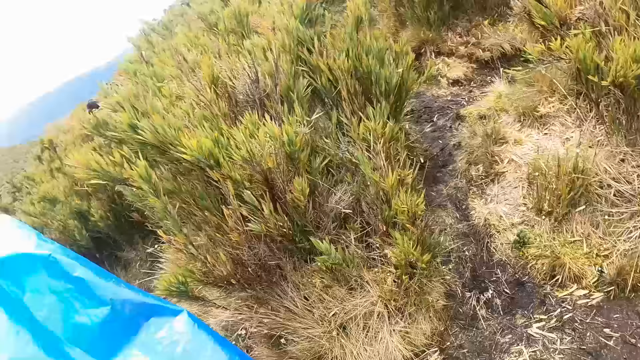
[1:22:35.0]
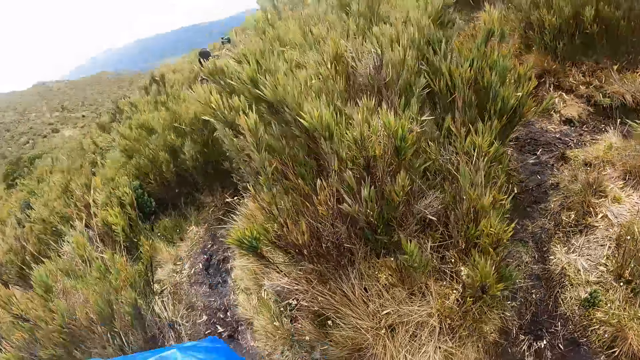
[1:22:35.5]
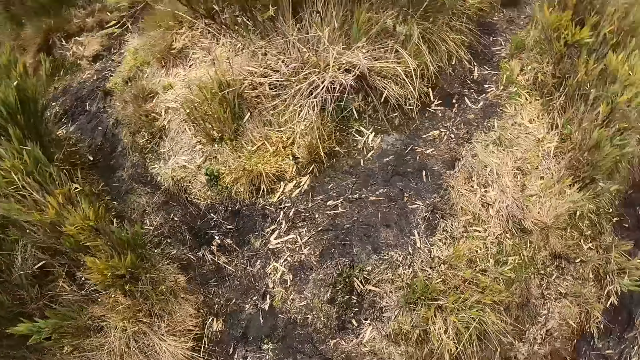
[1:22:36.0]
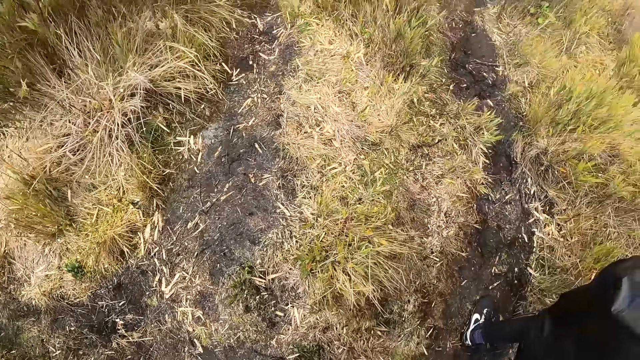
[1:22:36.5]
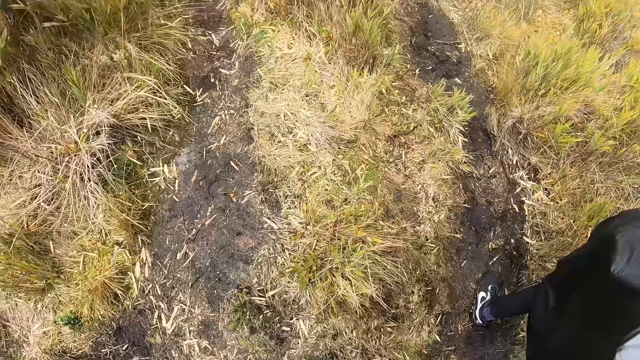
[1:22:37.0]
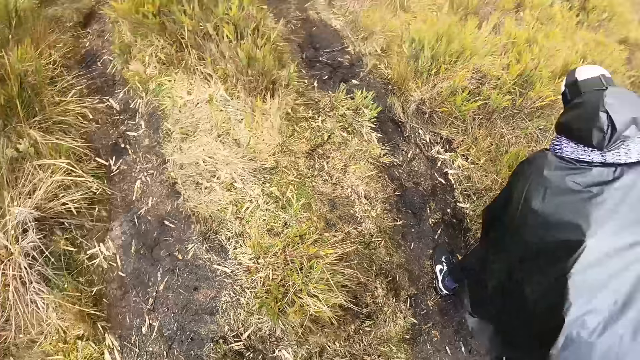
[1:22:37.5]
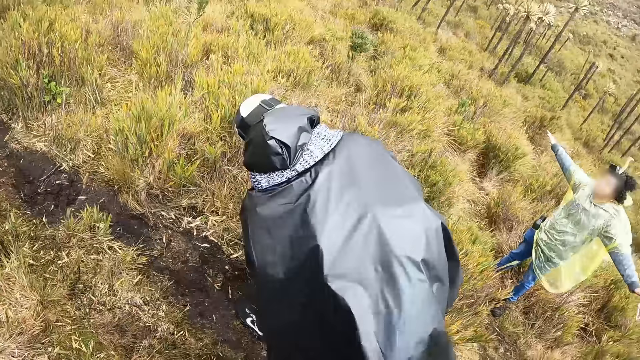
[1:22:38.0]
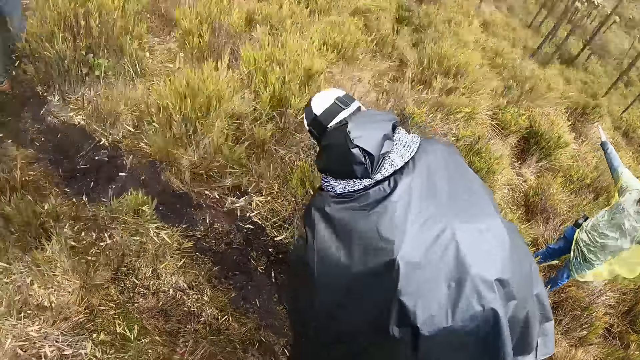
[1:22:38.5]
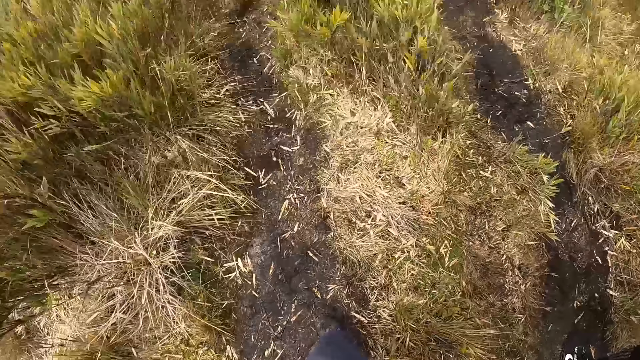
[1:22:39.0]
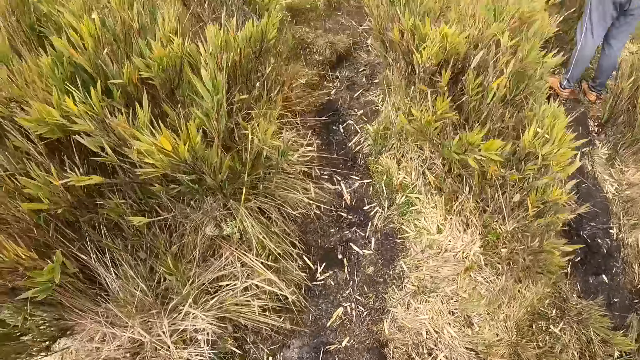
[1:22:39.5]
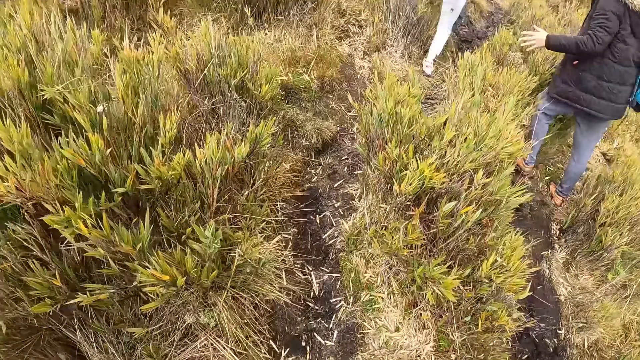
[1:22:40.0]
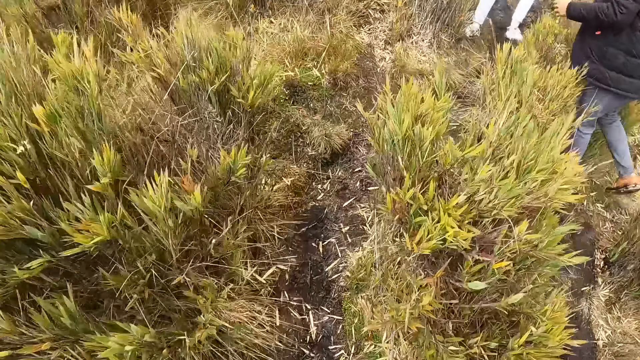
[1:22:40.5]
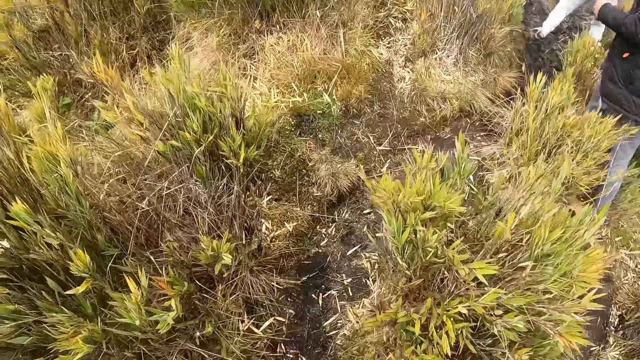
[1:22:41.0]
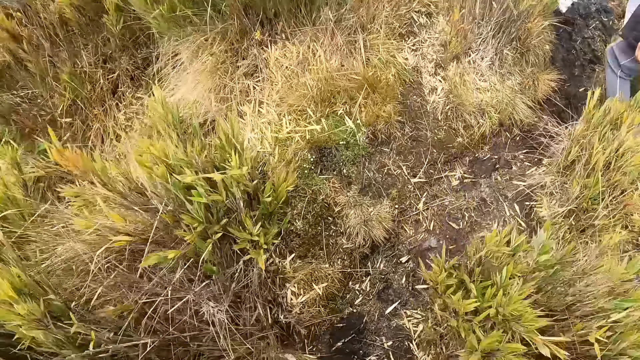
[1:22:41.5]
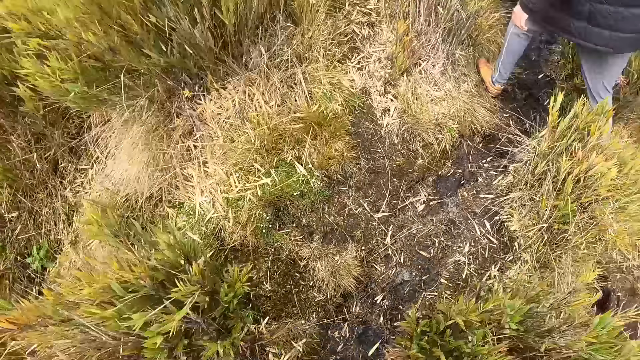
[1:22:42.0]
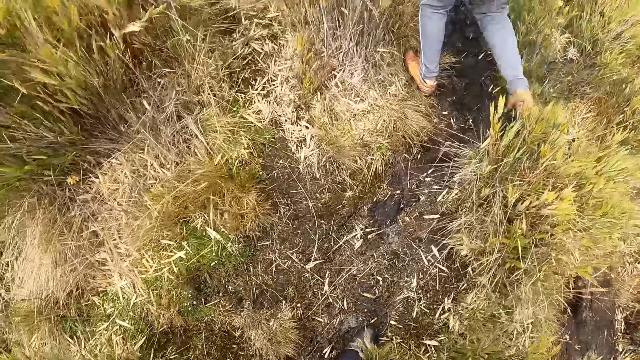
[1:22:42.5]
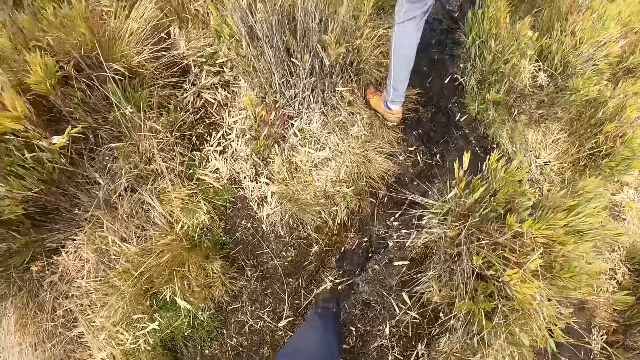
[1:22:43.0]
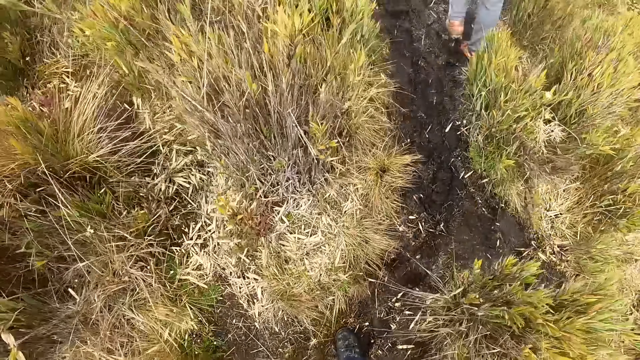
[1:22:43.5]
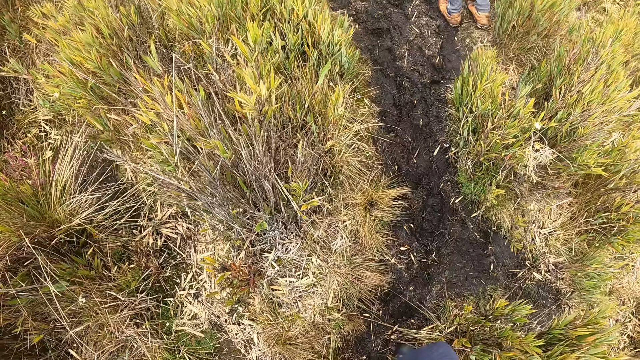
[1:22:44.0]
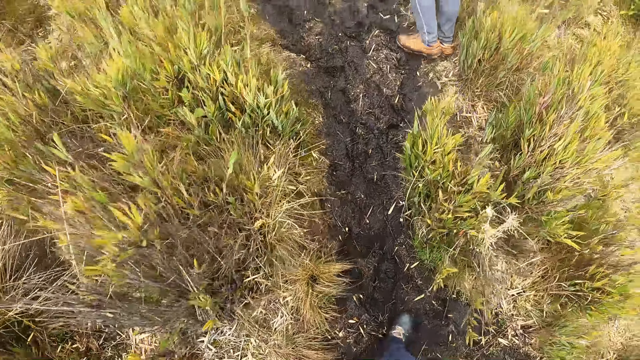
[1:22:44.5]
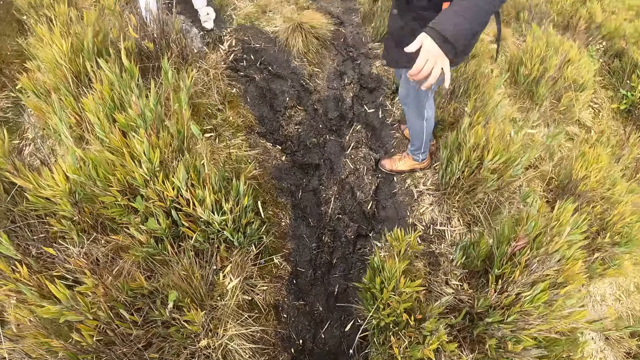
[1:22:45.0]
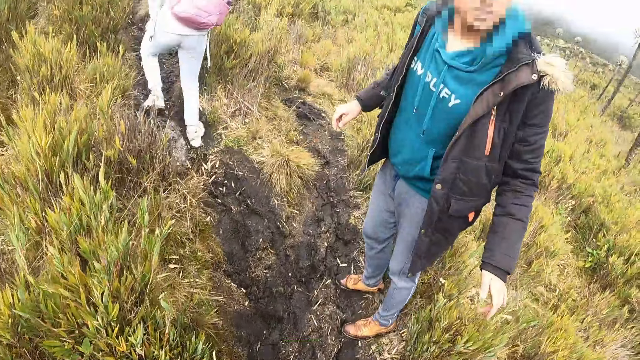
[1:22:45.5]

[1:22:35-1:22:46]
The camera wearer hikes with a group of people.

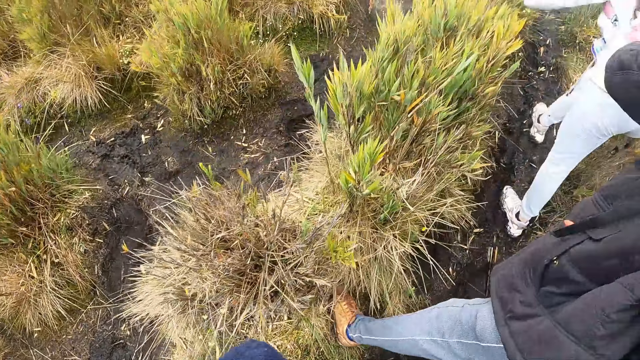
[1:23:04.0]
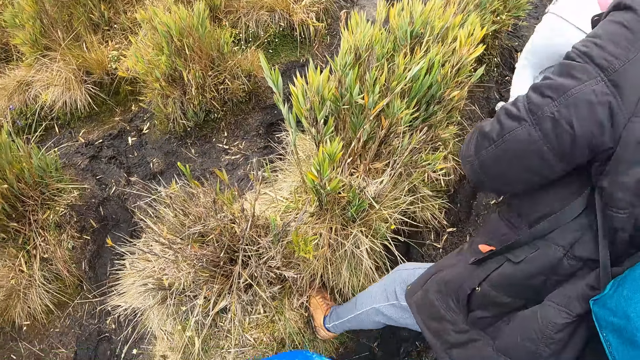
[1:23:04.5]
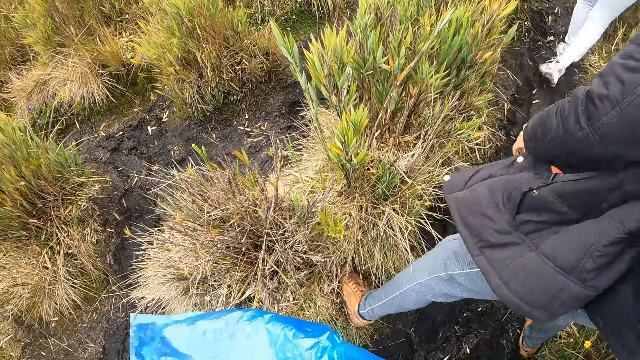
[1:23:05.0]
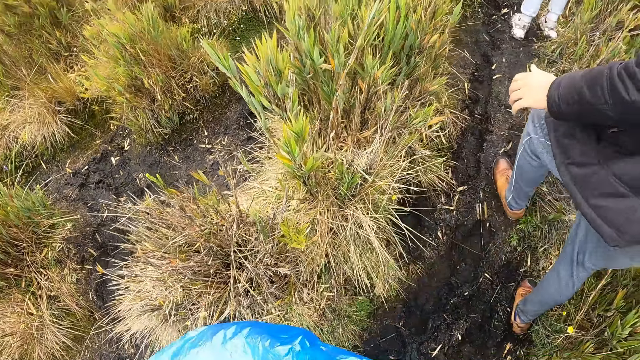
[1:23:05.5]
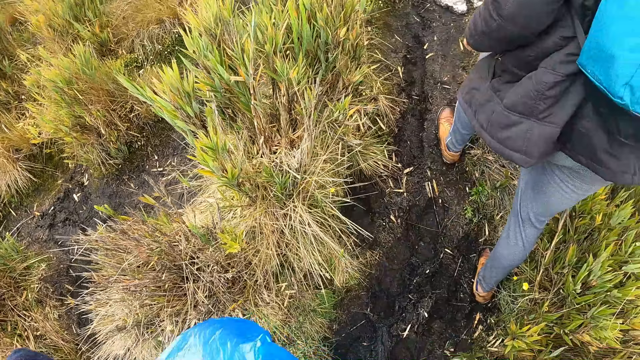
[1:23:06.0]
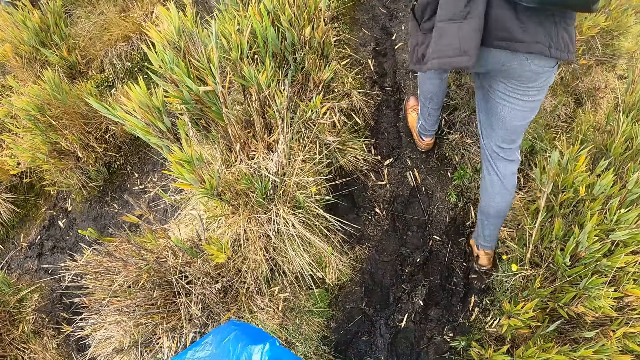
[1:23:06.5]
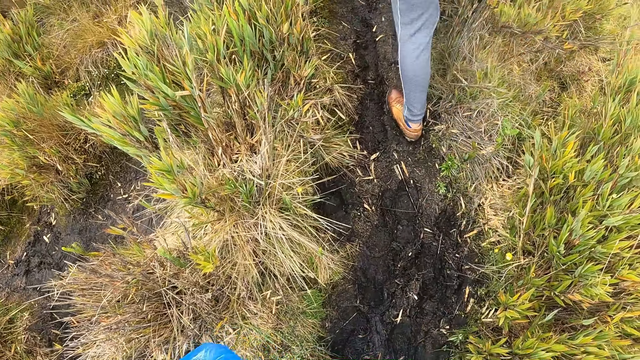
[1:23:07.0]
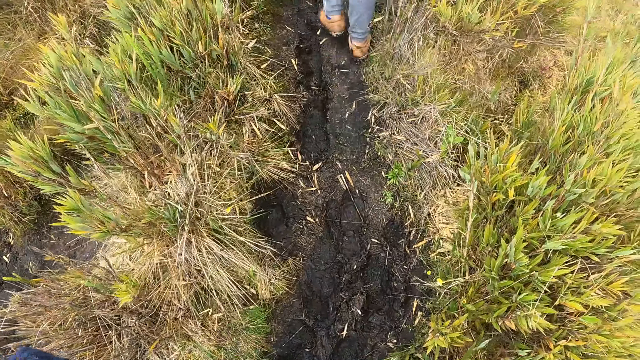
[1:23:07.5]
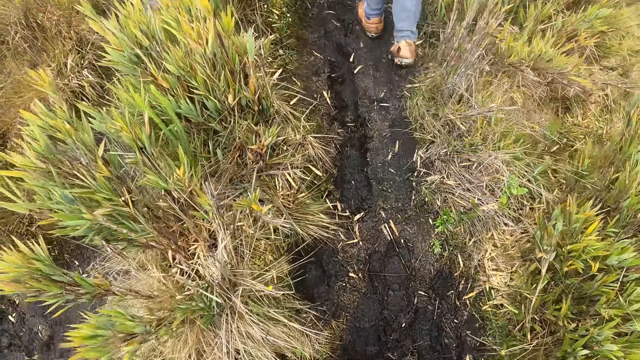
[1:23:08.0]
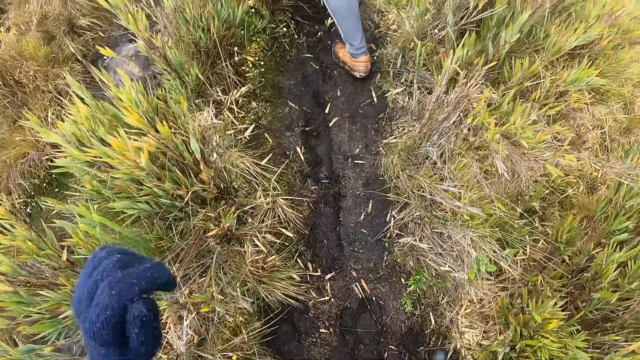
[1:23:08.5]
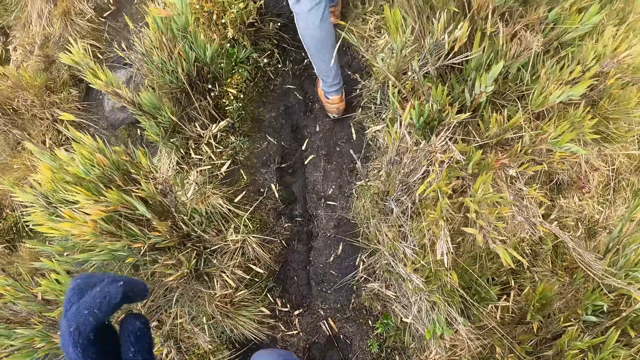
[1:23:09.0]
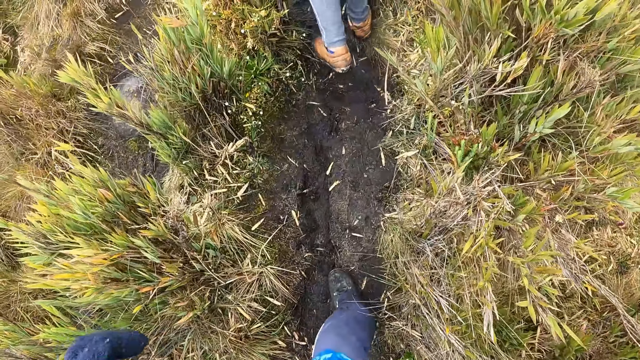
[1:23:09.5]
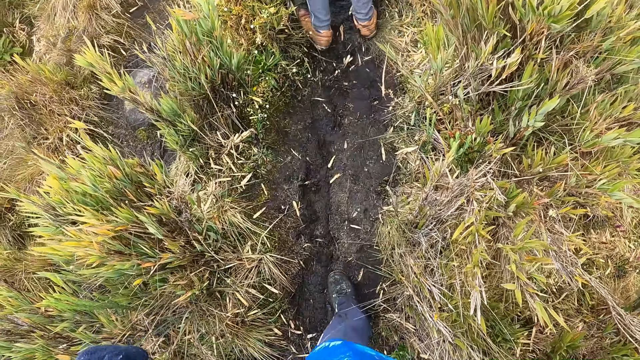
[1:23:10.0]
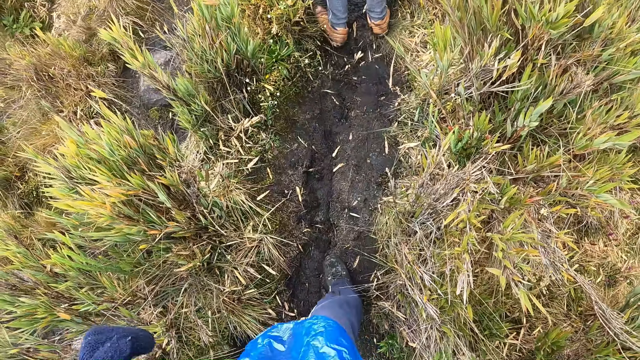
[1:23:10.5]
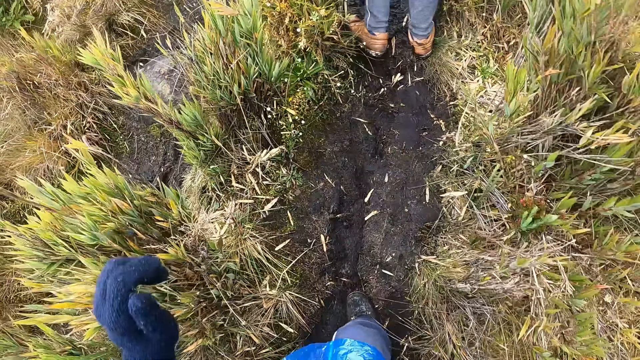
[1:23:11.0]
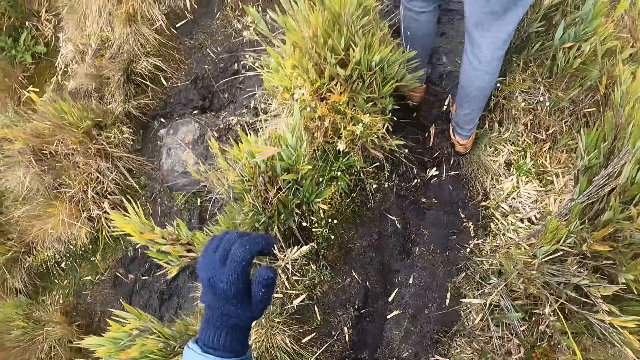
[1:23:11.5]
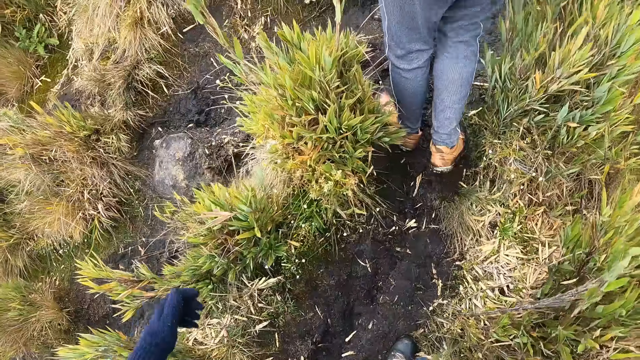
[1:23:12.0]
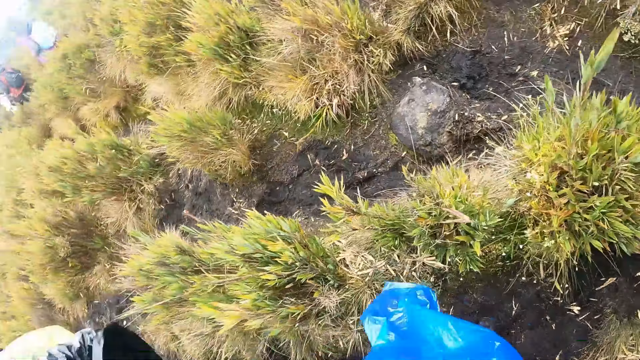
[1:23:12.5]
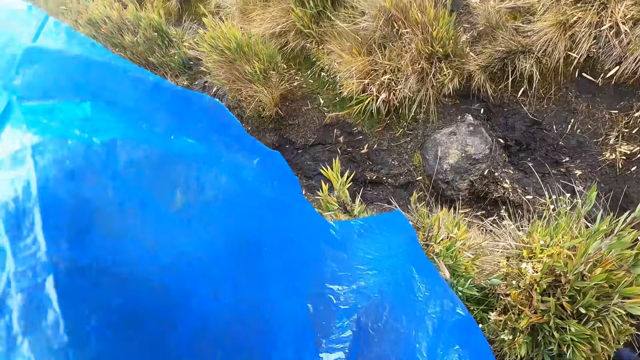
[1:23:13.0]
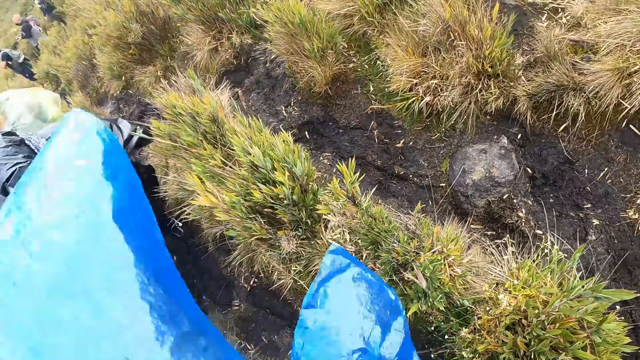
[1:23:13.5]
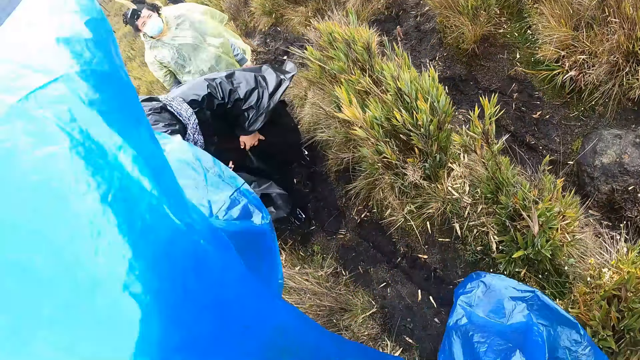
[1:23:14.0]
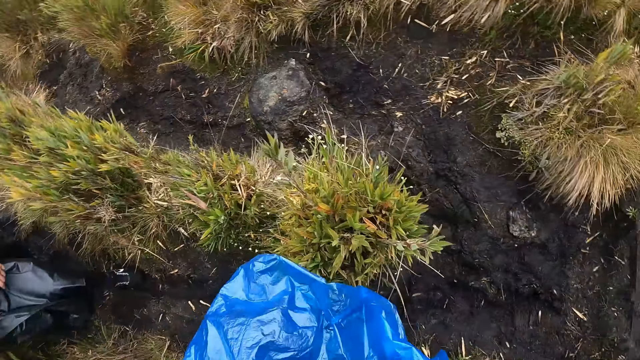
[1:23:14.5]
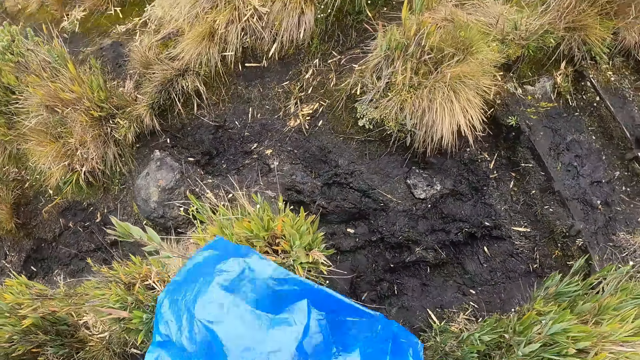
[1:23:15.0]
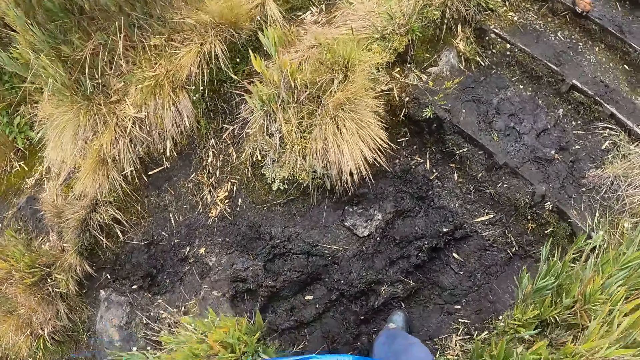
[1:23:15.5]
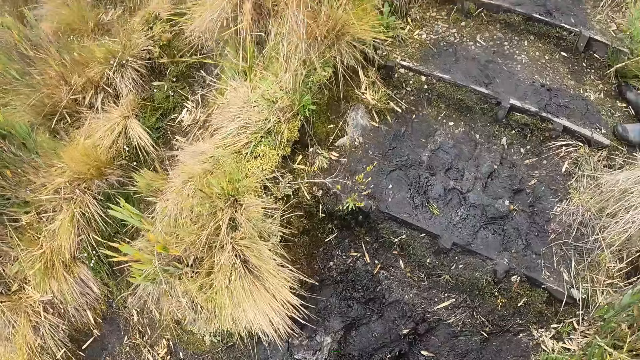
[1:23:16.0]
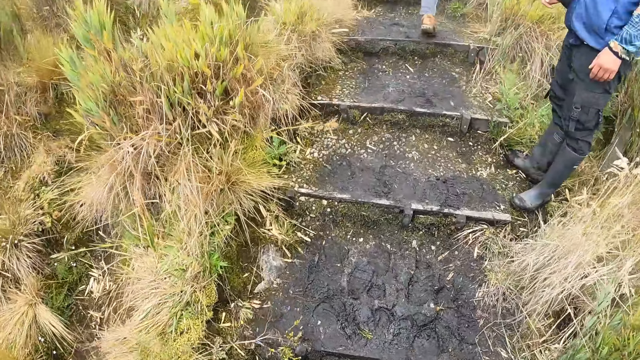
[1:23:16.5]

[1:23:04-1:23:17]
The camera wearer looks around. They walk around. They look around. They walk around.
